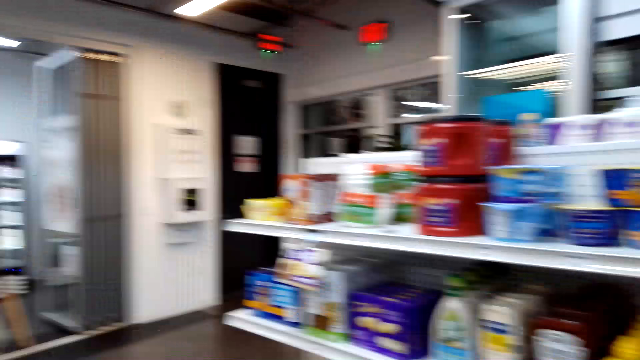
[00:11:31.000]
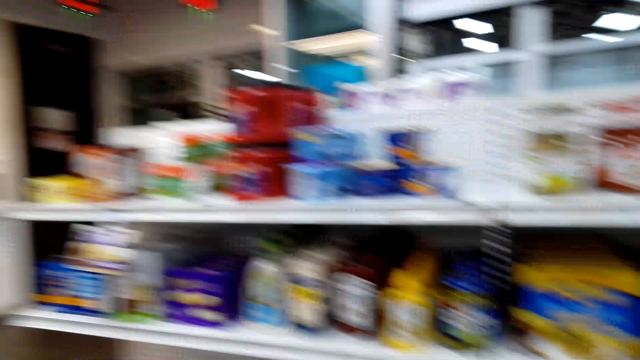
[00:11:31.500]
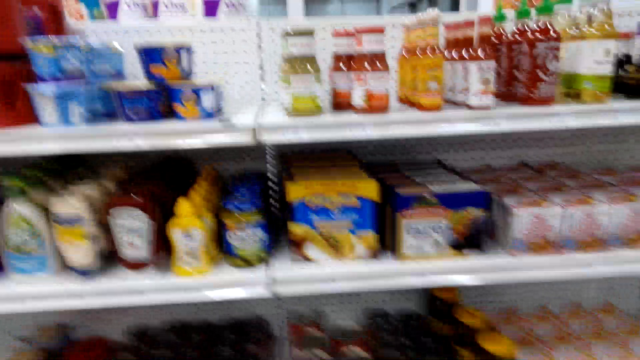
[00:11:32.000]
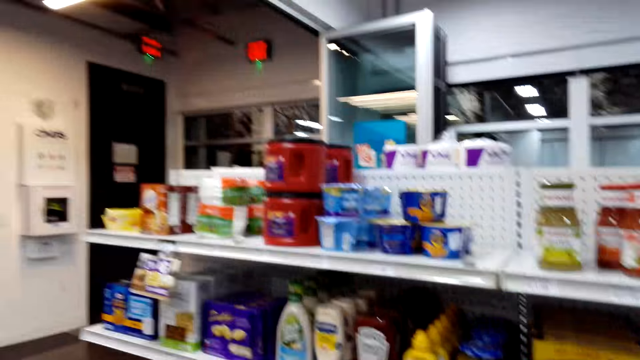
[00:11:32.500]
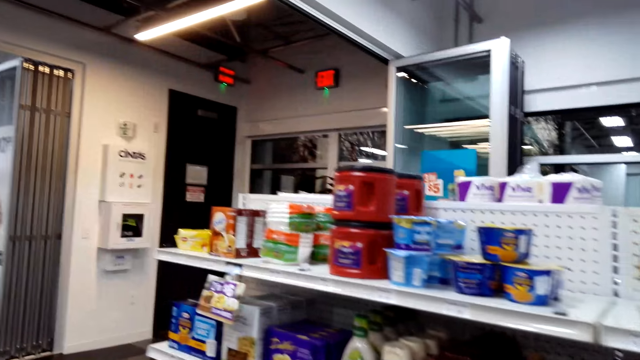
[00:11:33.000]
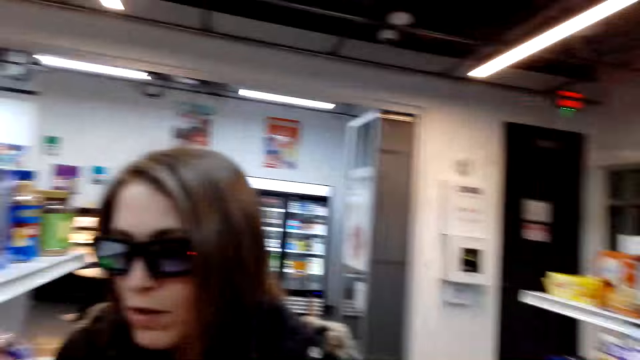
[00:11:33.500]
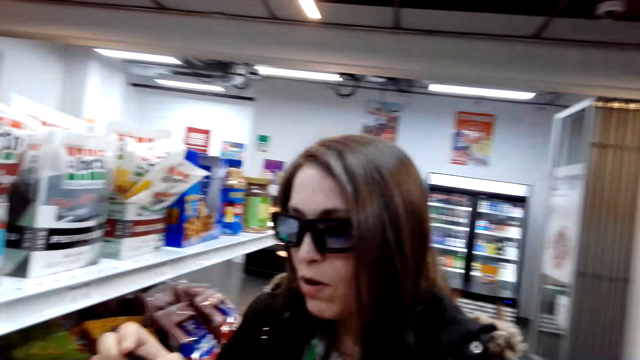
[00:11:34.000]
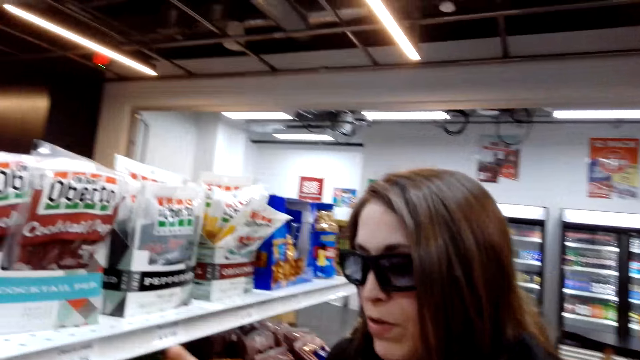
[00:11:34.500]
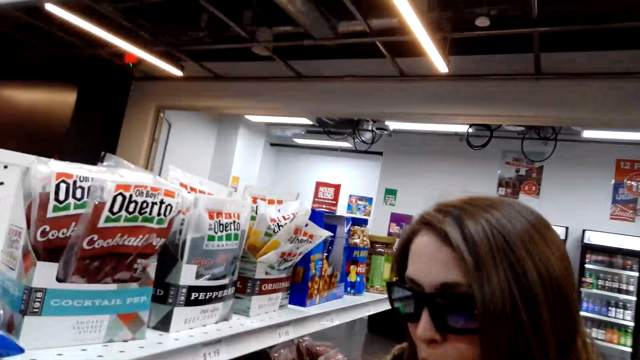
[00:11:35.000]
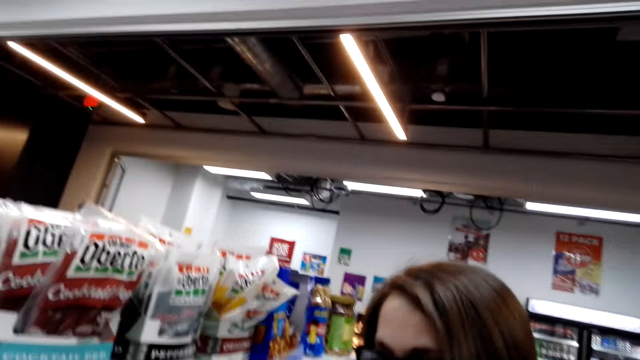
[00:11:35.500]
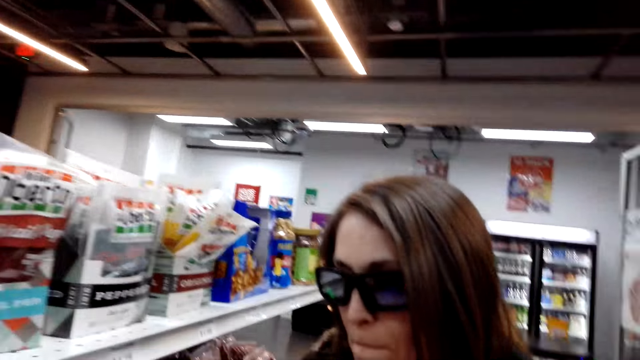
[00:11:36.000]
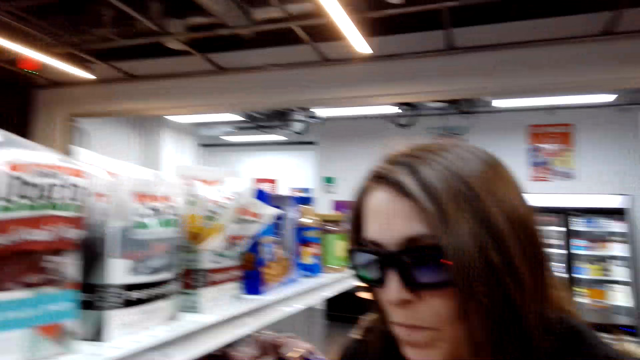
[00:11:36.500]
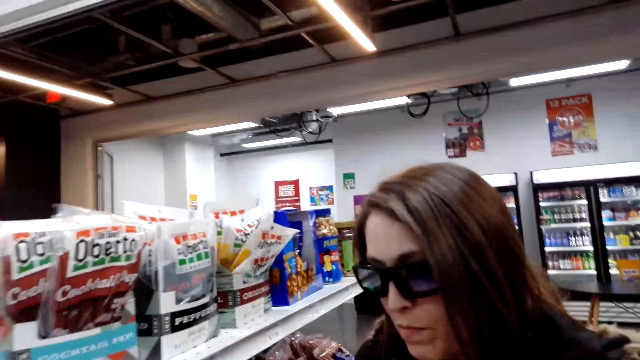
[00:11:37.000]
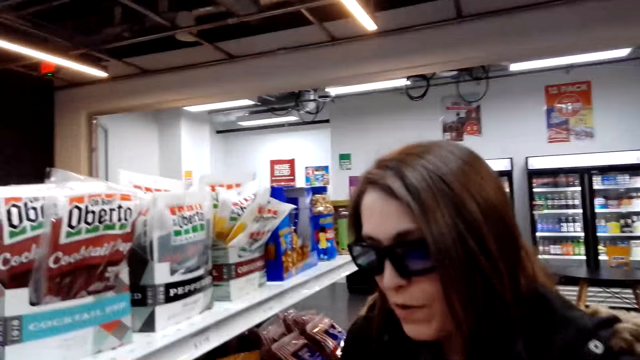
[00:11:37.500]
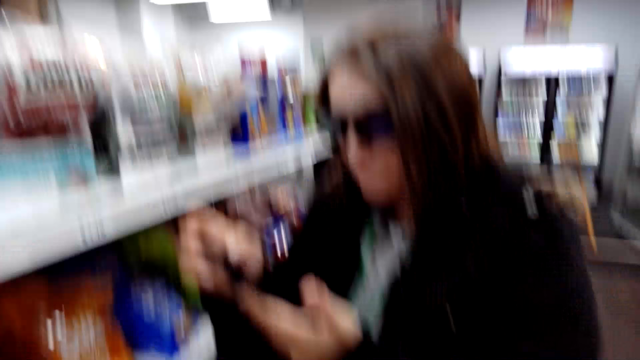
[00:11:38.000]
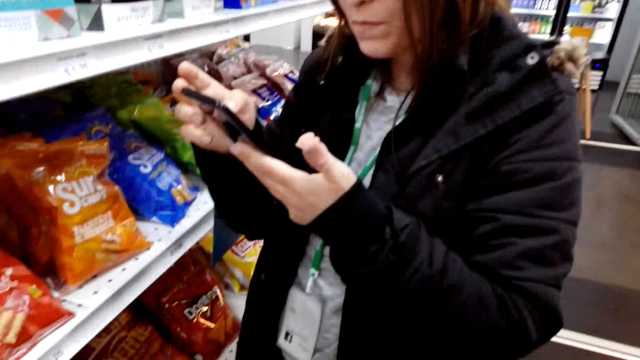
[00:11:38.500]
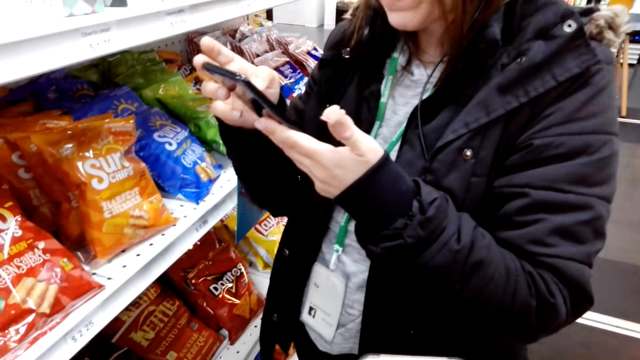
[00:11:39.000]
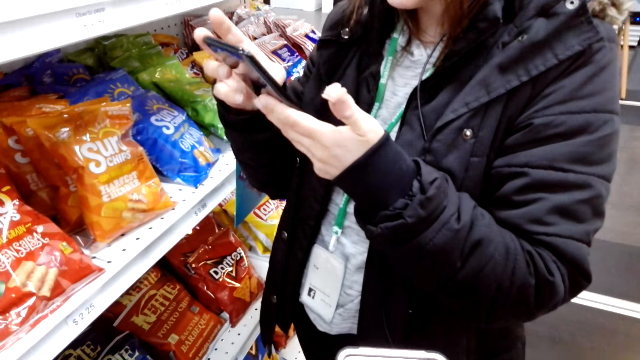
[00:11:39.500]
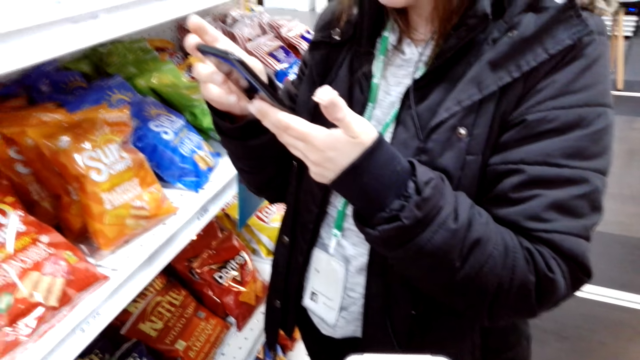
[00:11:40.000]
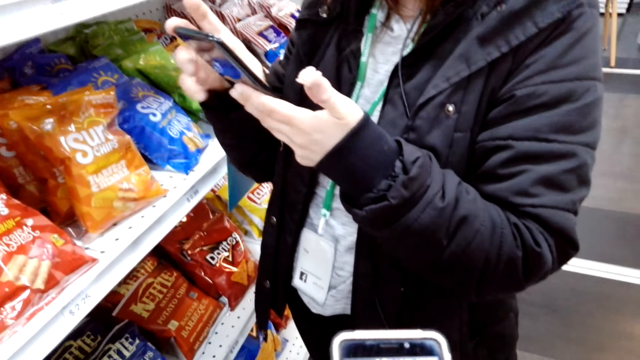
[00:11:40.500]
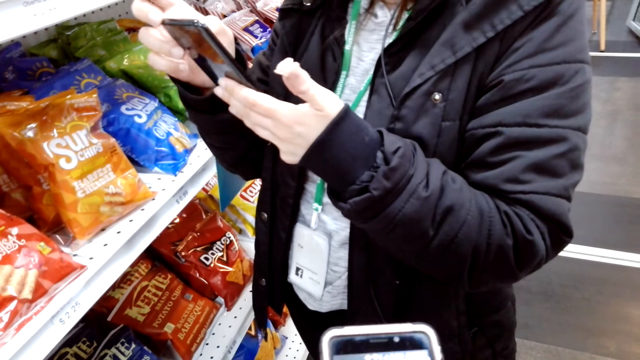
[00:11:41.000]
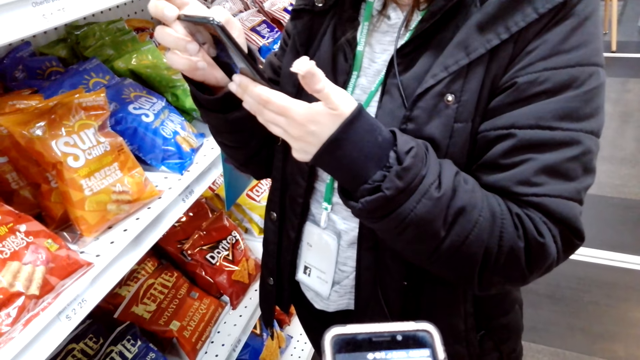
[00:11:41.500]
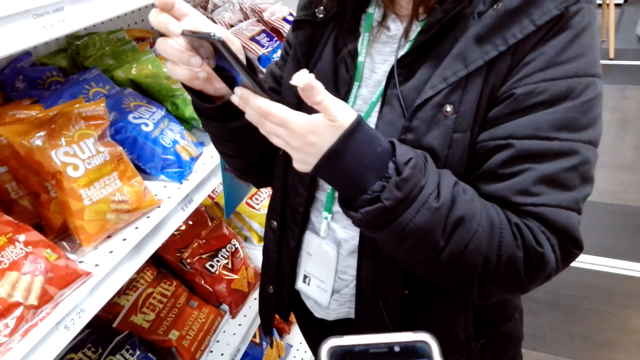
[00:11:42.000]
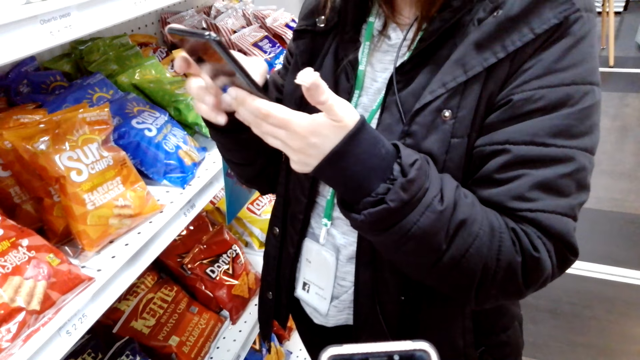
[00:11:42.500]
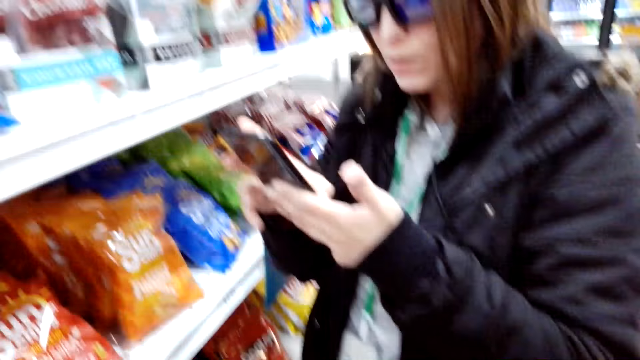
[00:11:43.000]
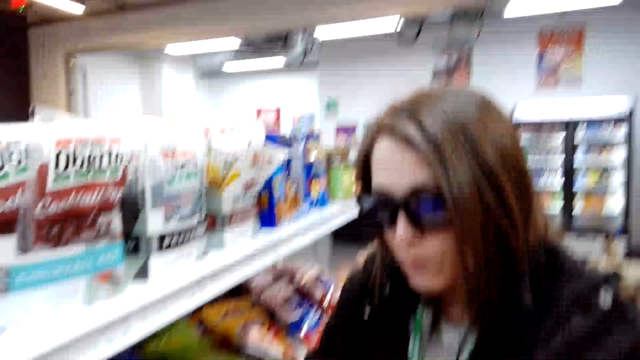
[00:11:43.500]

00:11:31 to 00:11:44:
The camera wearer scrolls on her phone.

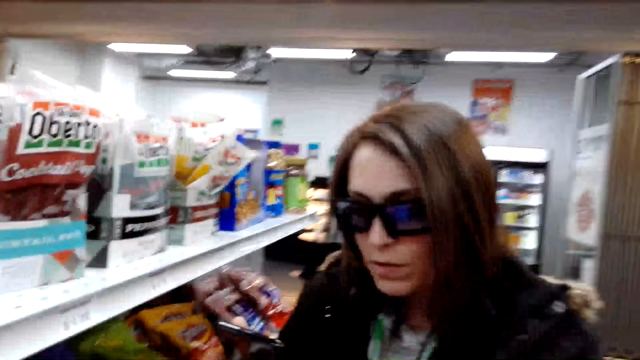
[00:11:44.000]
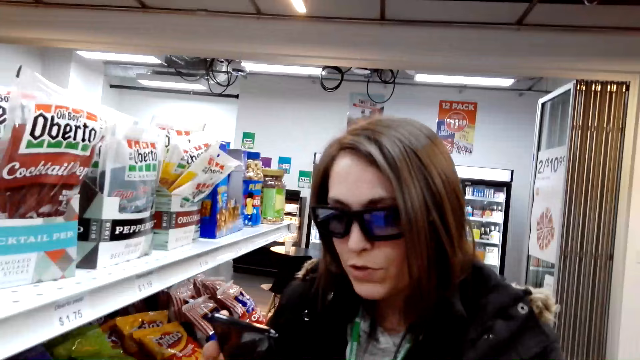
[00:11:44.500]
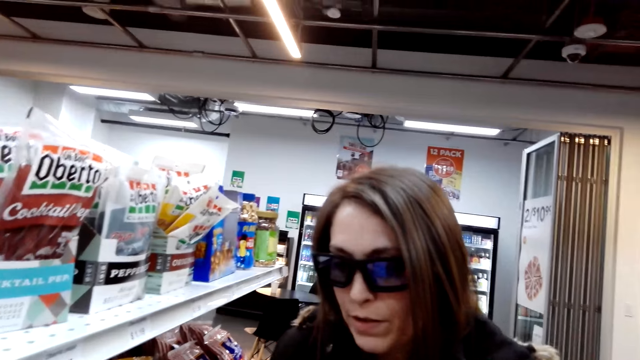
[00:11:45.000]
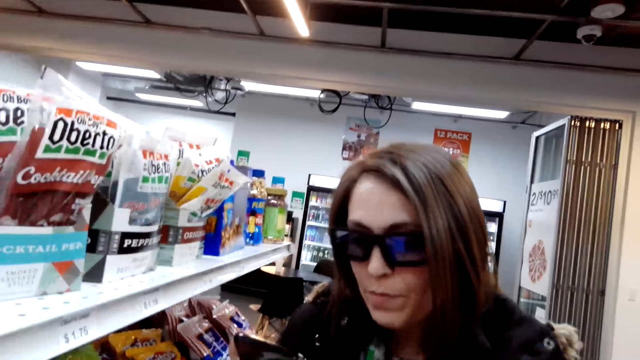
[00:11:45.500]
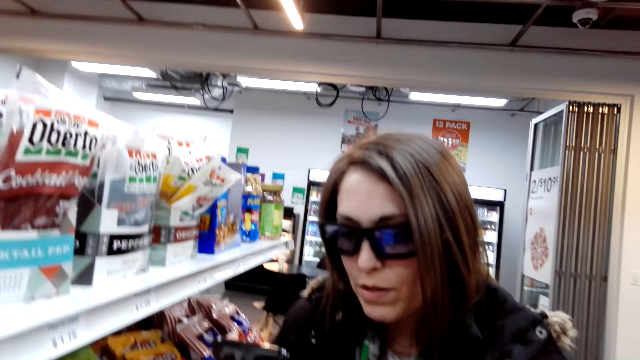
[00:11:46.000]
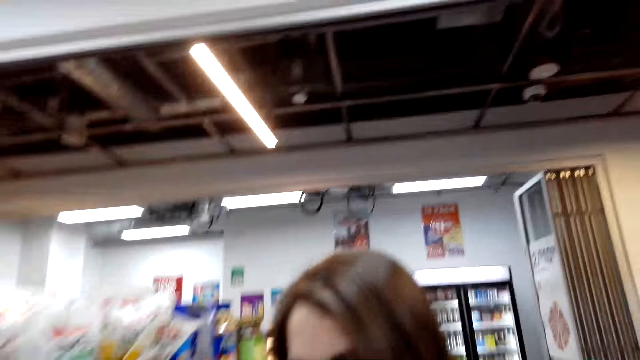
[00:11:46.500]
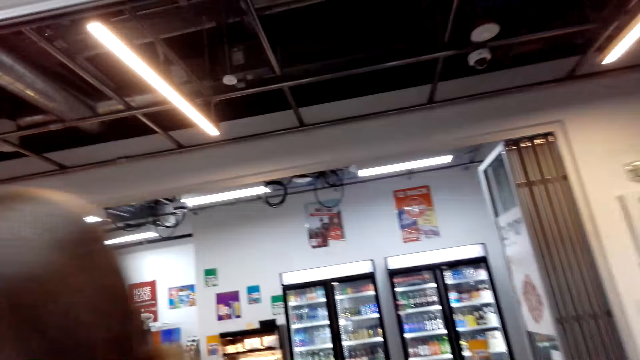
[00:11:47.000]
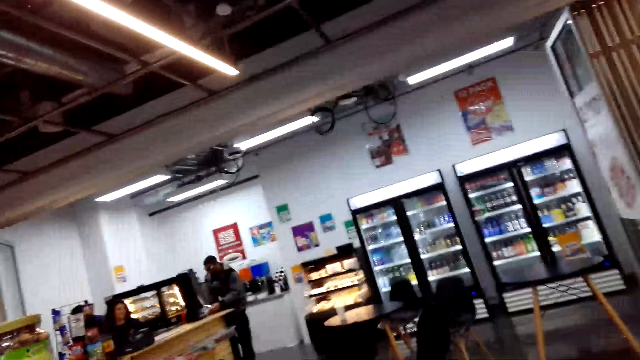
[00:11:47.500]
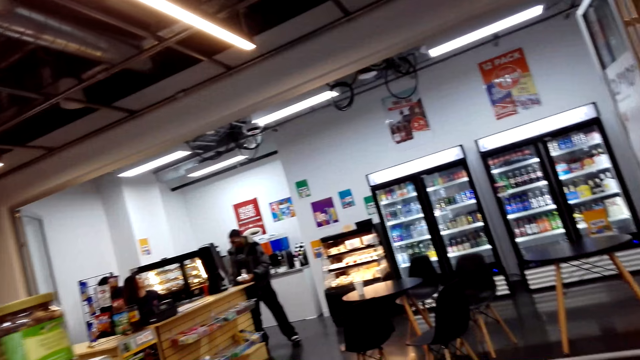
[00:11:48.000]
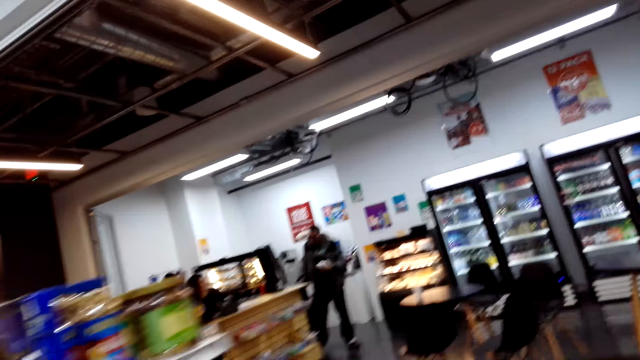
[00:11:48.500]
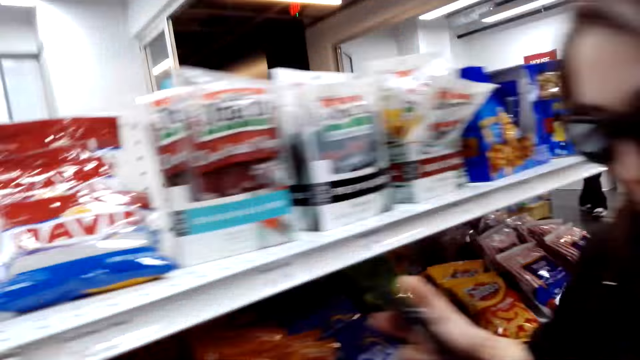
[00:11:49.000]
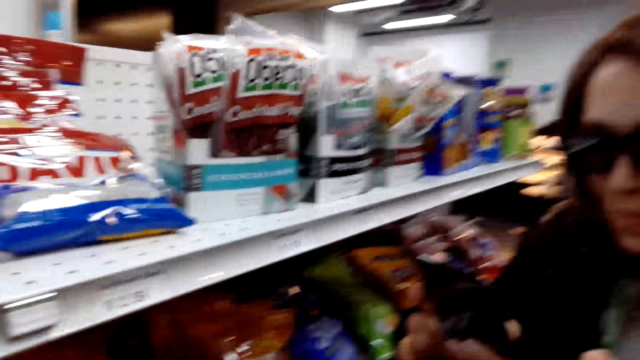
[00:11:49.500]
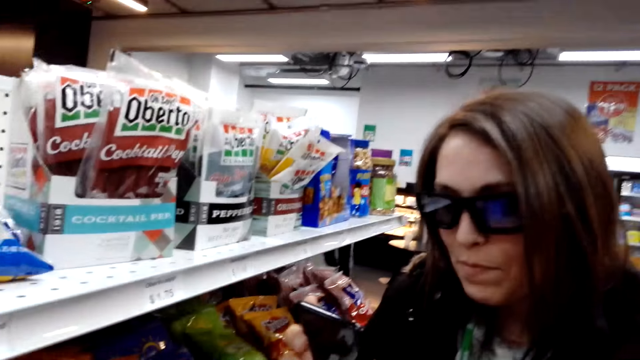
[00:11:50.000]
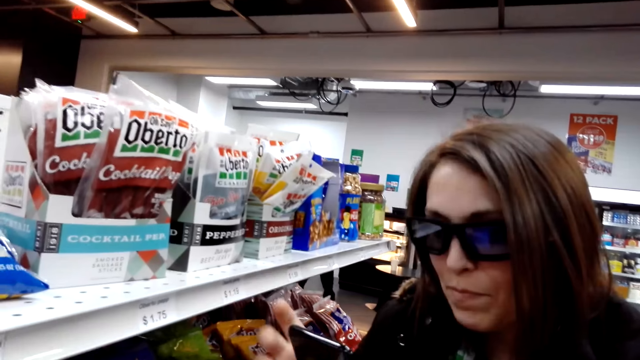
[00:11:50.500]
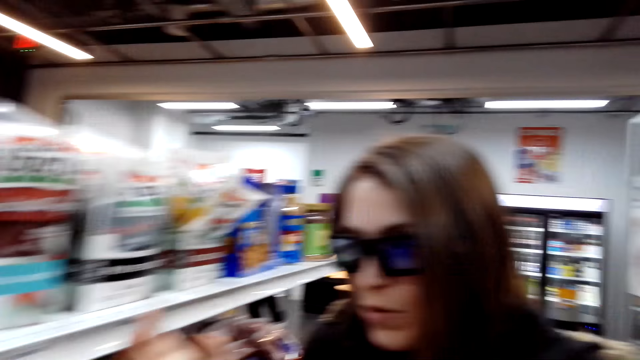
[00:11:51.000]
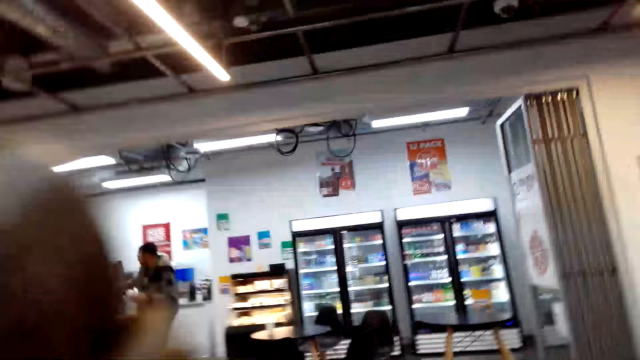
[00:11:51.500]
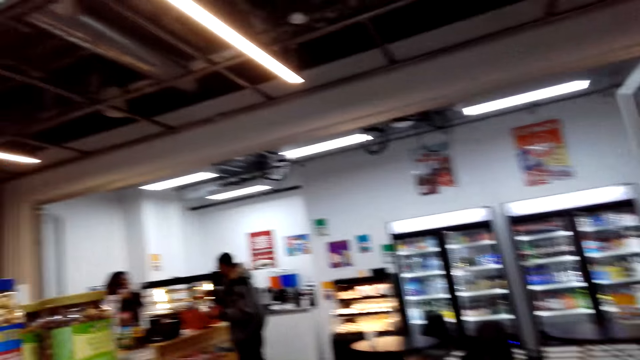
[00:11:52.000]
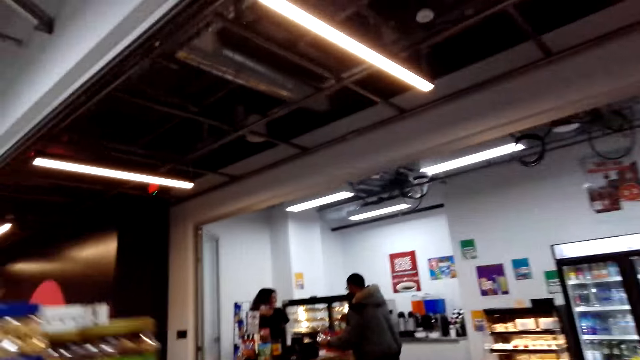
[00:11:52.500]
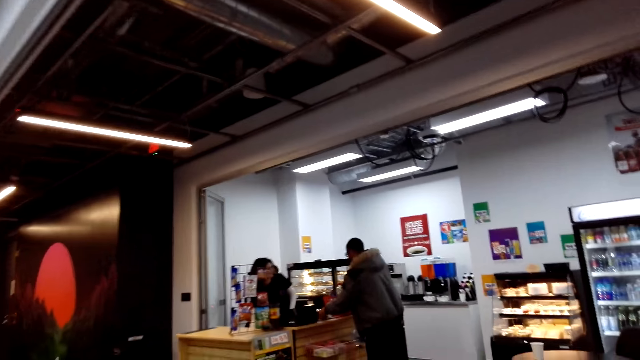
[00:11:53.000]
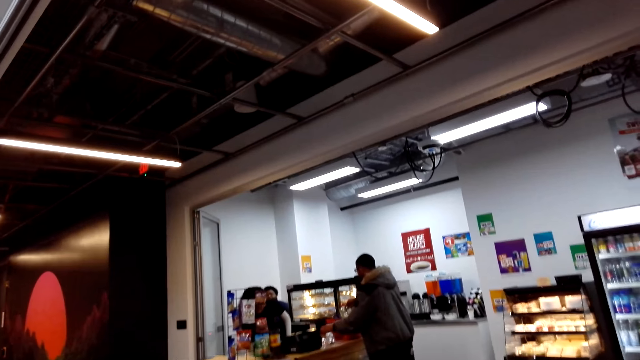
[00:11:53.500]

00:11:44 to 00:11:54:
The camera wearer moves in the store.
